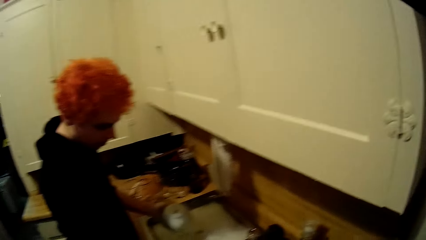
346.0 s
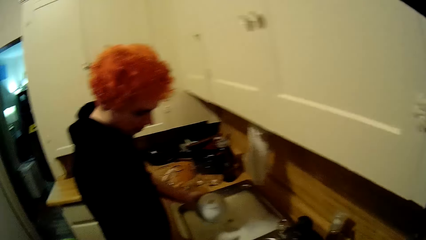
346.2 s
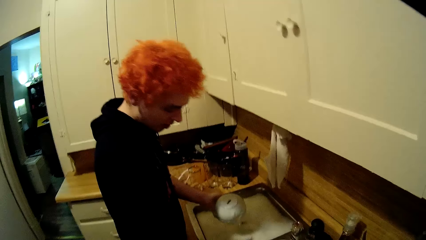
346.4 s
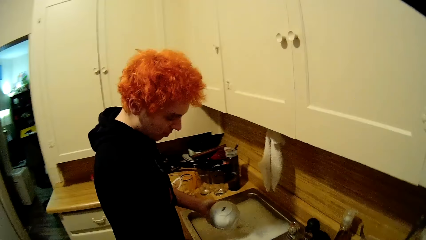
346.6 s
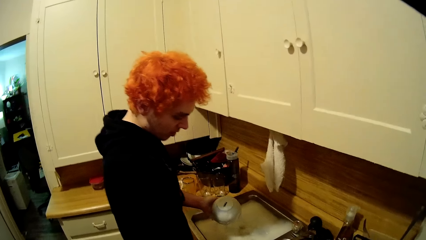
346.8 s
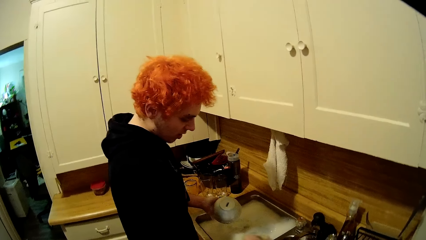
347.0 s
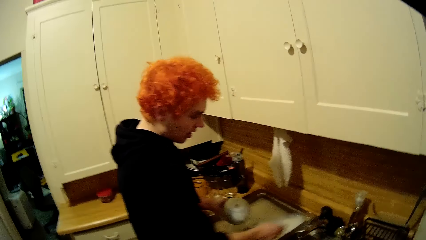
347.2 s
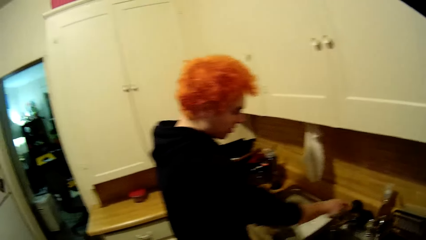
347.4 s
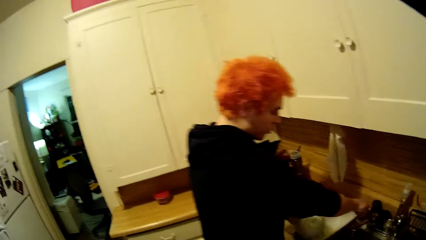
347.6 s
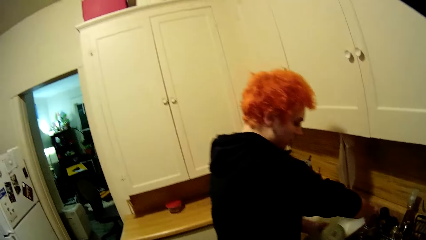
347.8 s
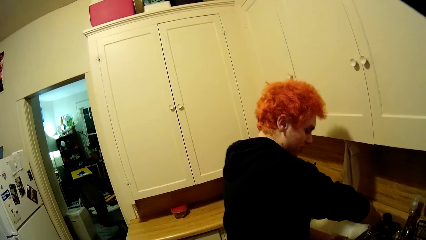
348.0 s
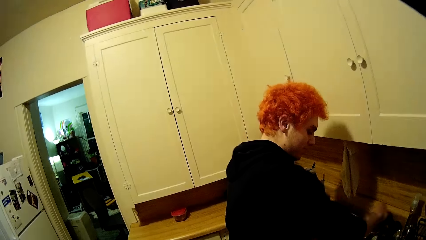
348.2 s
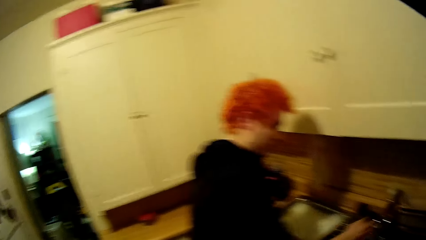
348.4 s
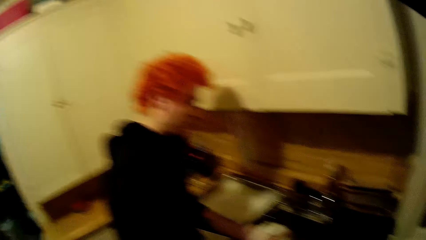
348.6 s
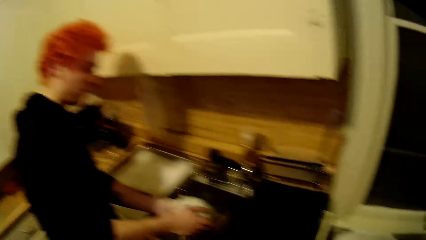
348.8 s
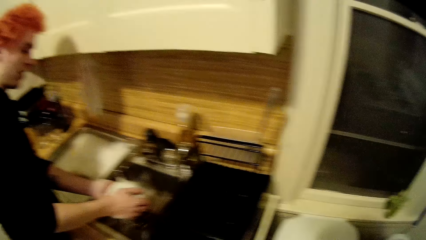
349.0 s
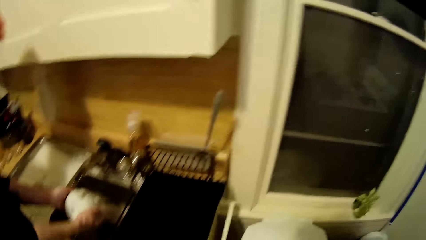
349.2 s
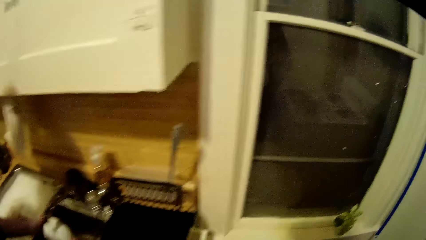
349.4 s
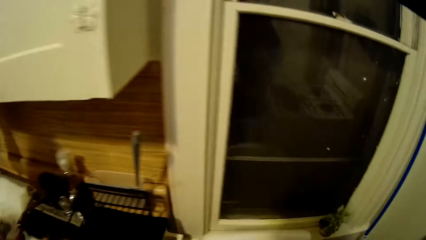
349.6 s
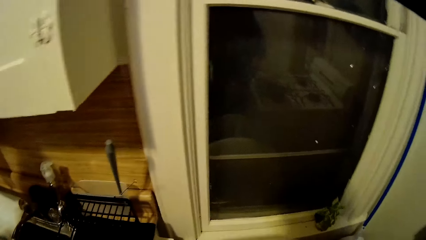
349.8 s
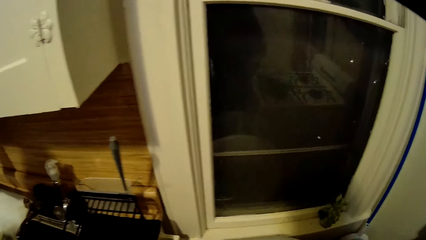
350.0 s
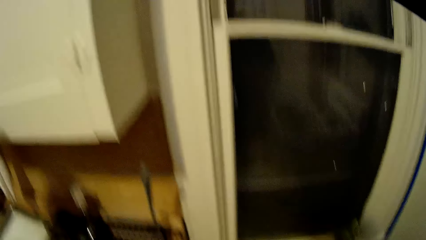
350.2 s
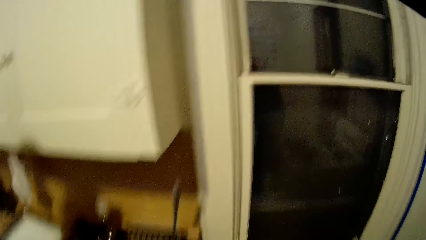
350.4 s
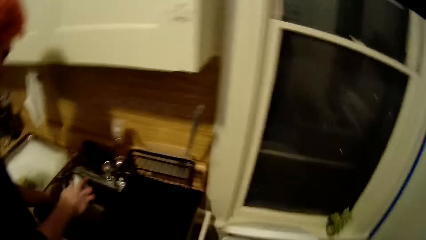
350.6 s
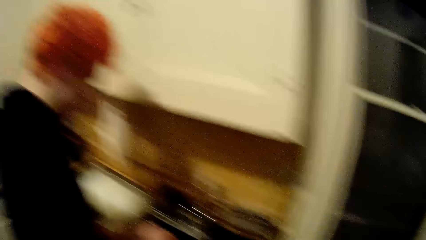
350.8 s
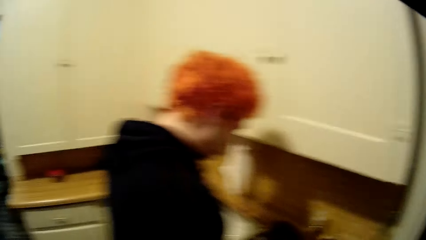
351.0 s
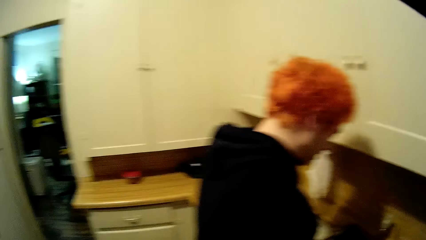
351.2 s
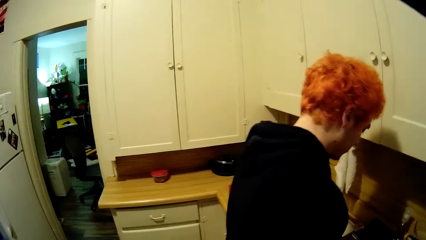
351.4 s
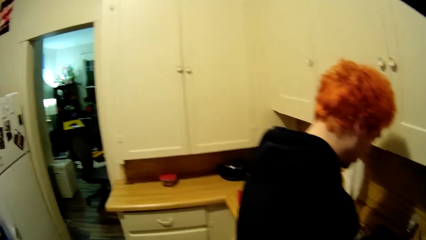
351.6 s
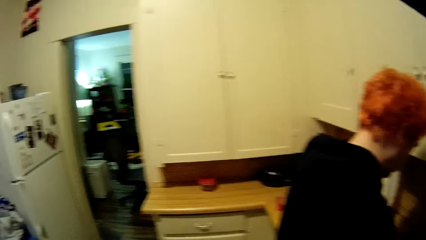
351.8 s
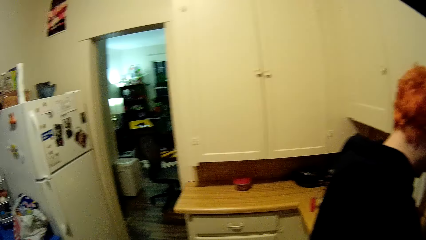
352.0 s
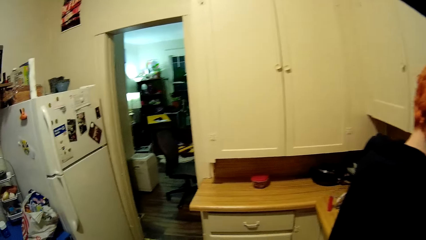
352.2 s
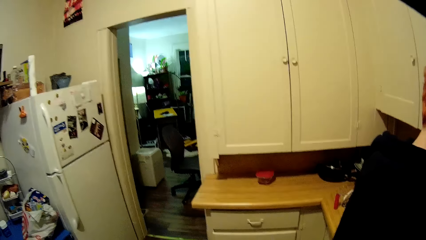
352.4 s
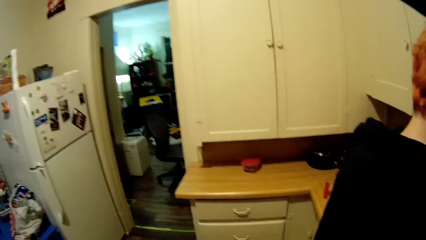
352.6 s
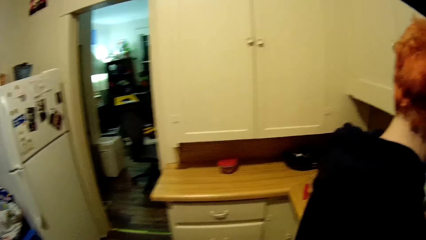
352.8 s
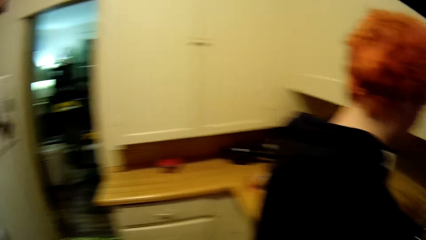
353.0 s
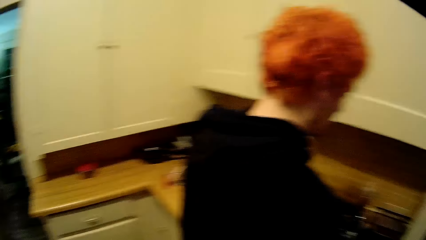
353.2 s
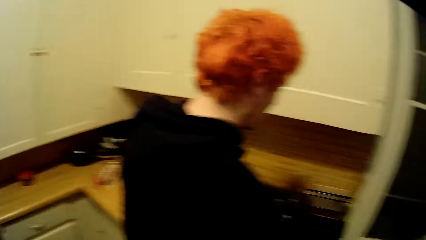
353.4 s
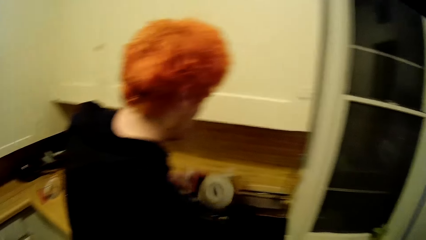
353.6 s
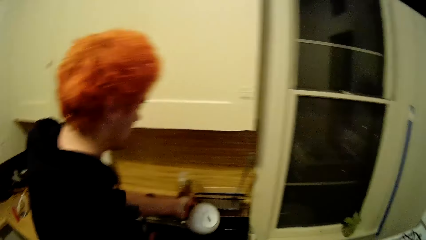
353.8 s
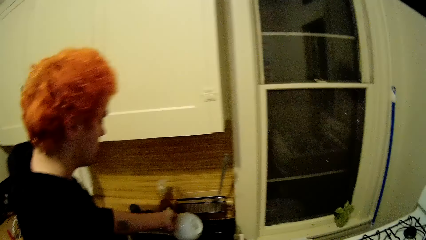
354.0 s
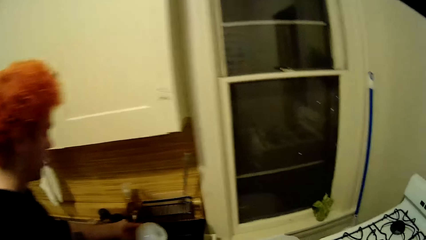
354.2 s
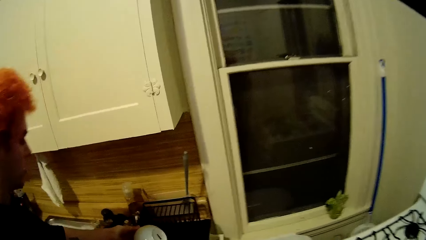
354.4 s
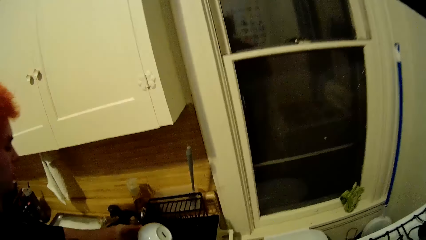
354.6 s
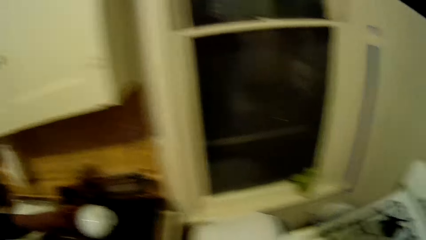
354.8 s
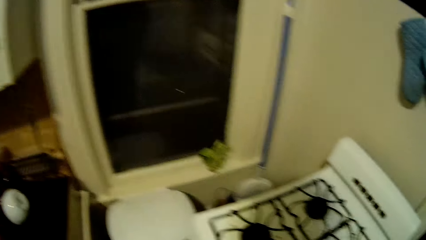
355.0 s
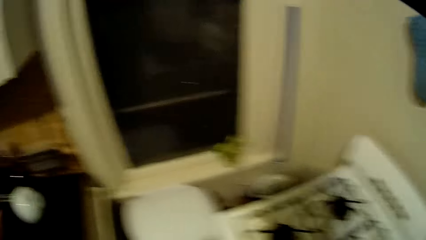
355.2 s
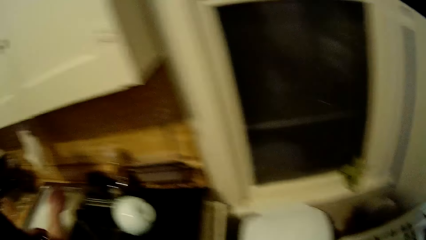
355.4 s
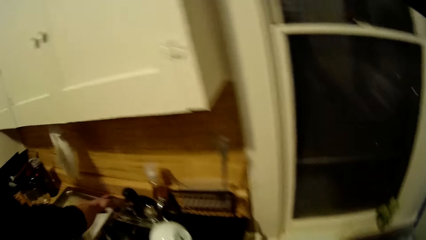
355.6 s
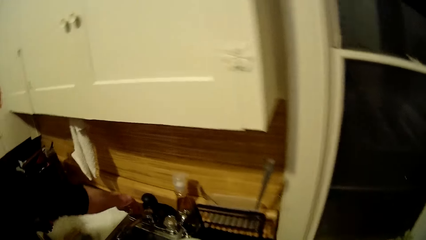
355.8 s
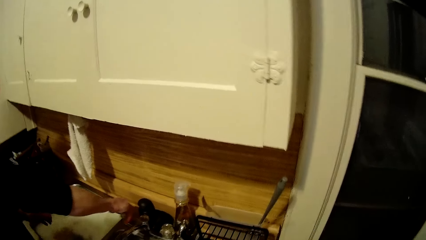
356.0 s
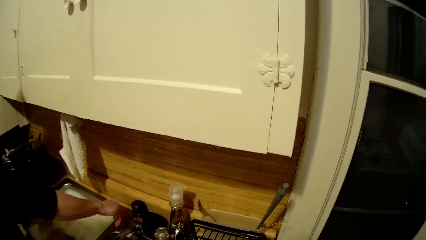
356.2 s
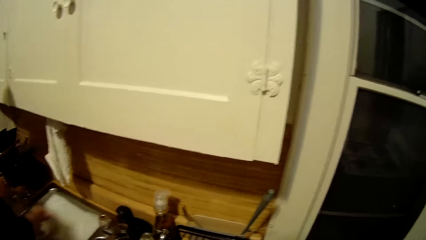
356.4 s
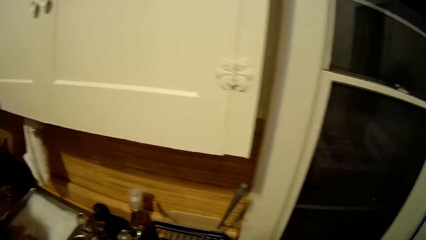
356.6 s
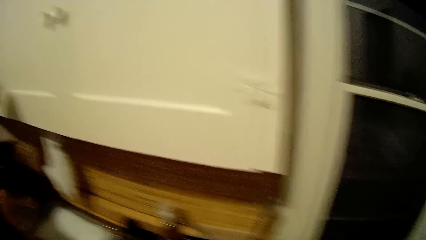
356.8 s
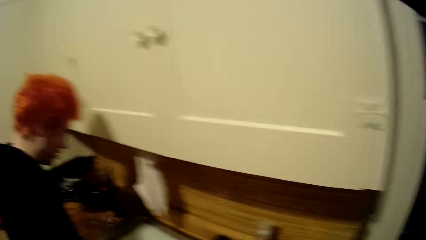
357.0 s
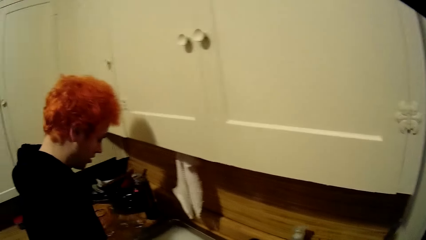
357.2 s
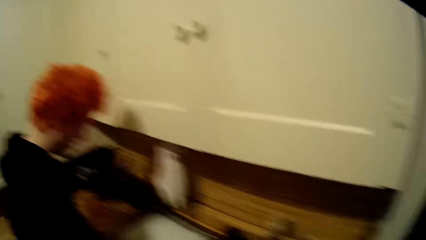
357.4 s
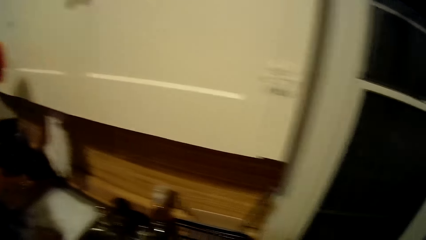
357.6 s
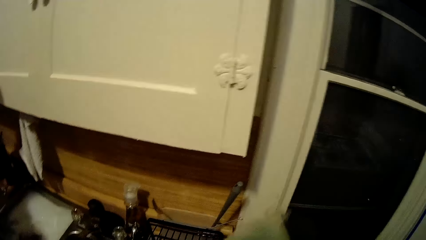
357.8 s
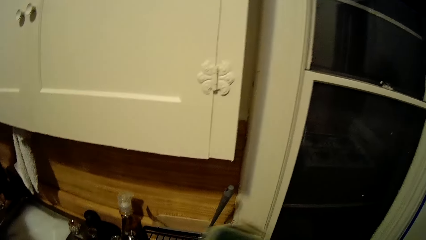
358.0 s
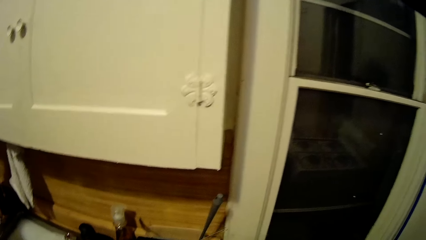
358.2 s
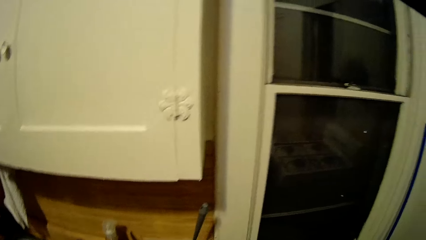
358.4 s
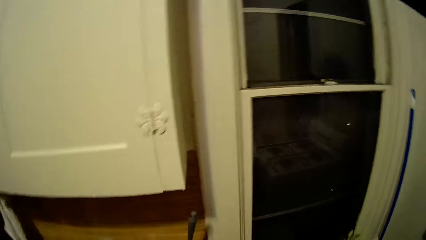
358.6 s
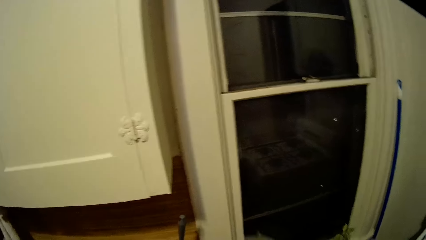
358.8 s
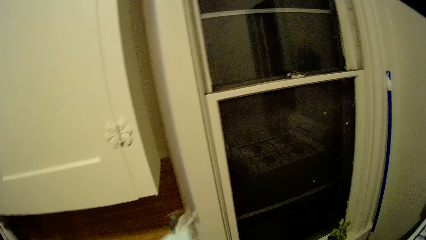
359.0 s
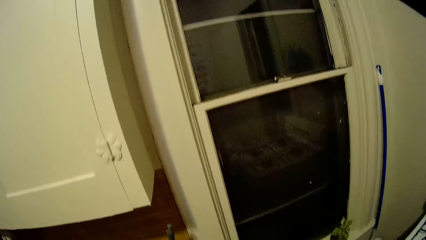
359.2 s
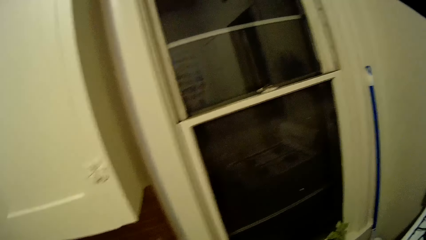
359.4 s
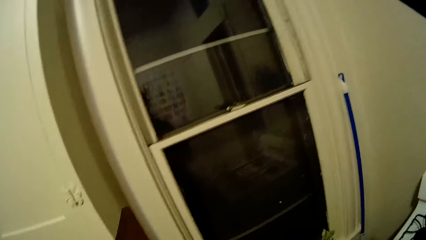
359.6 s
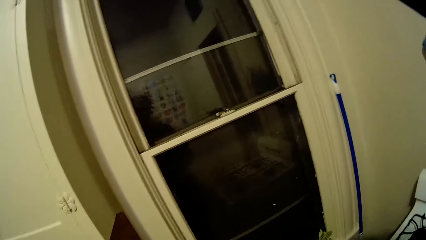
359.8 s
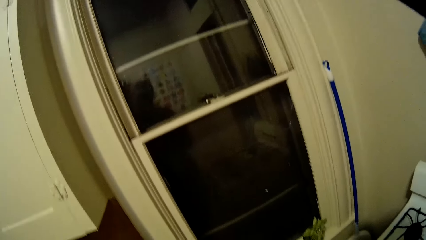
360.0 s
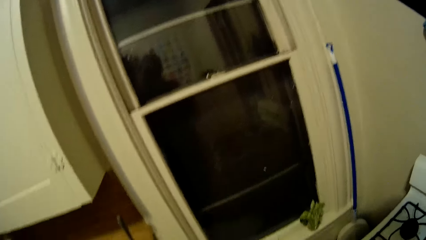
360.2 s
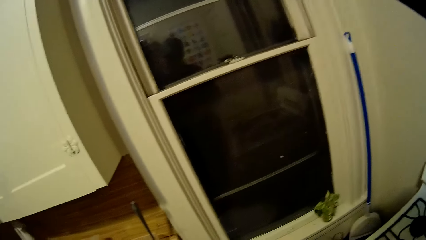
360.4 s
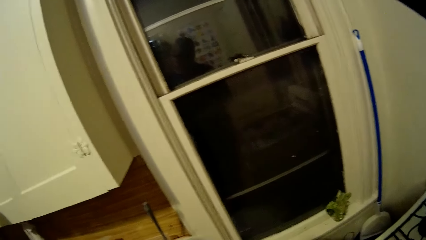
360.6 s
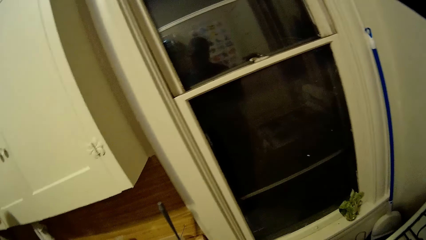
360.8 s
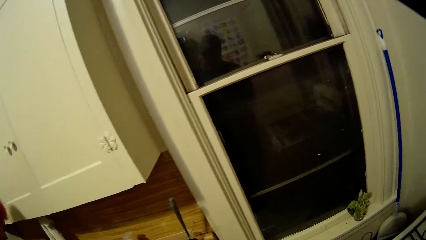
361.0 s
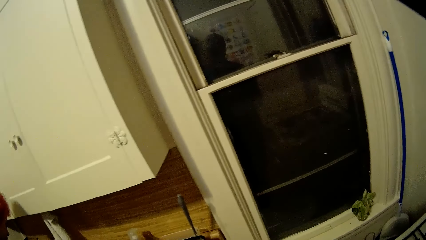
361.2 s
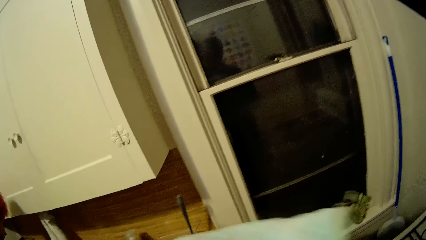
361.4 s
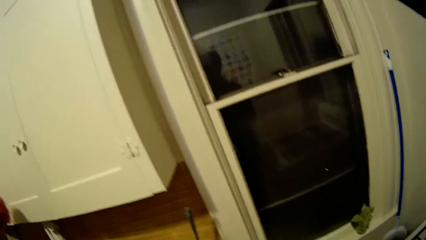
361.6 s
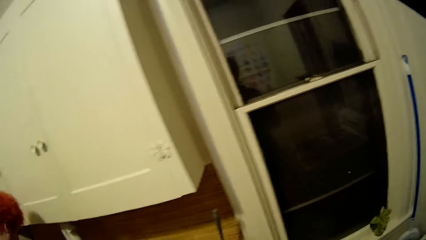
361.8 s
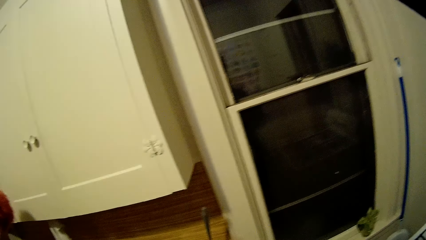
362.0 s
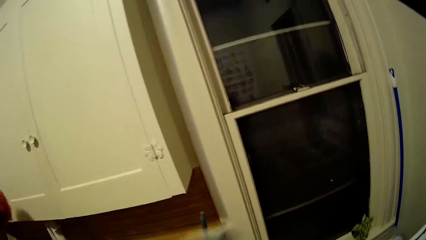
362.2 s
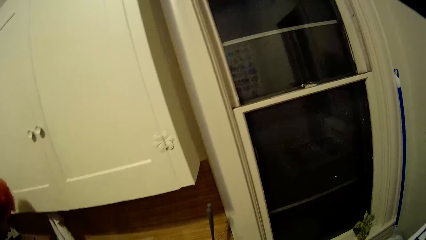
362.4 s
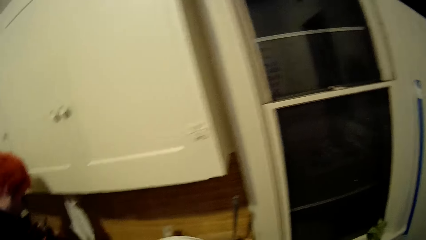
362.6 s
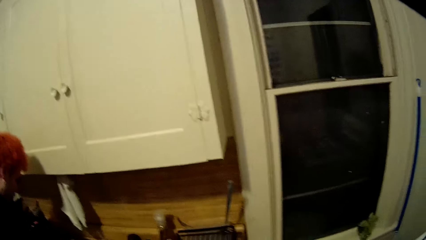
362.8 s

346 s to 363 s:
The camera wearer looks around the kitchen. A man opens a tap. The man rinses the bowl, places the bowl on a utensil rack and closes the tap. The camera wearer lifts a towel. They dry a bowl with the towel.
